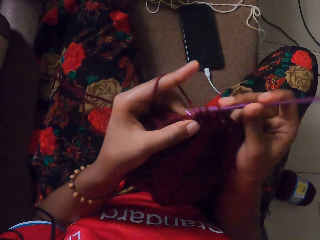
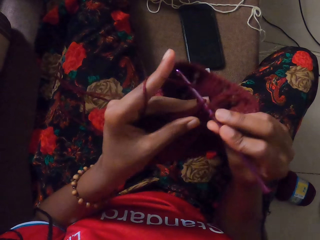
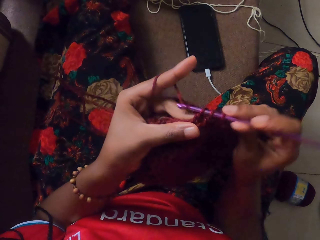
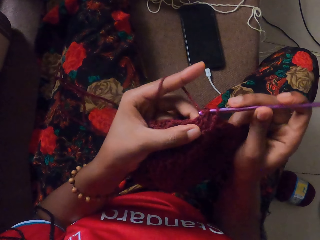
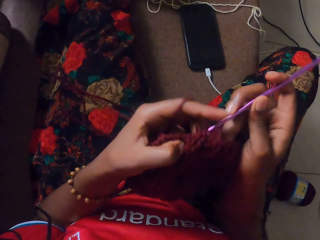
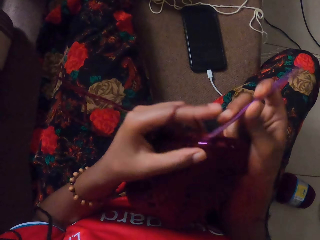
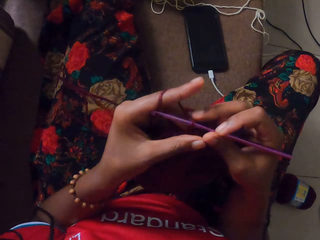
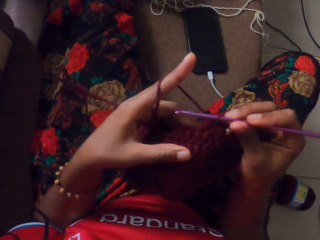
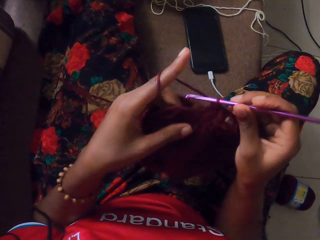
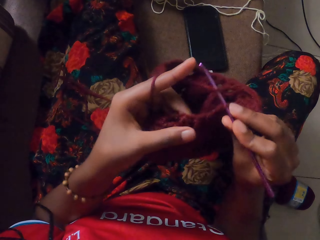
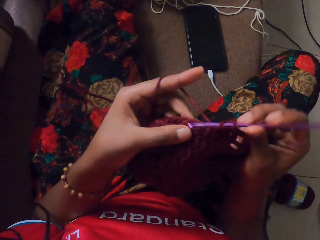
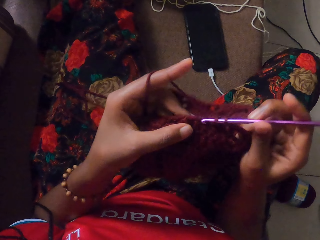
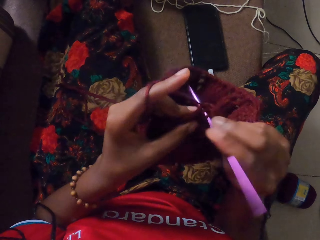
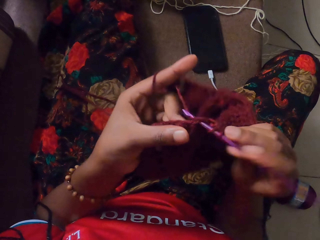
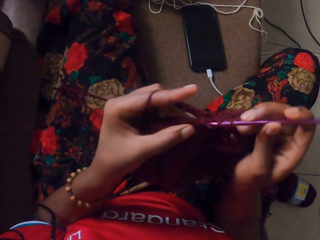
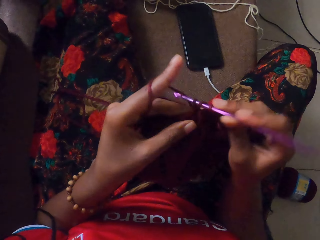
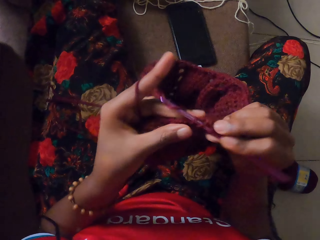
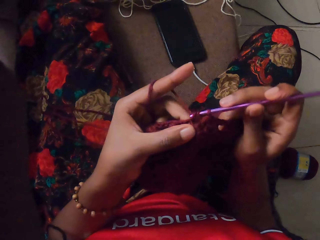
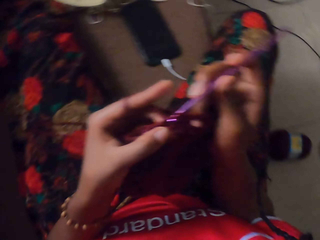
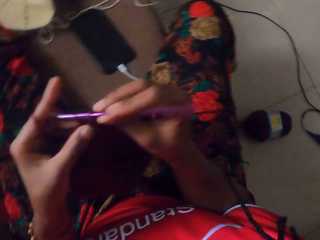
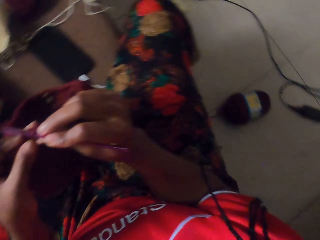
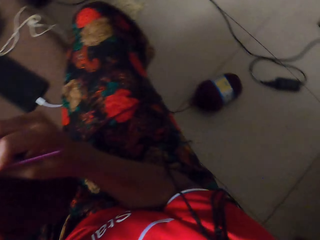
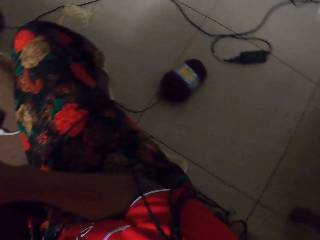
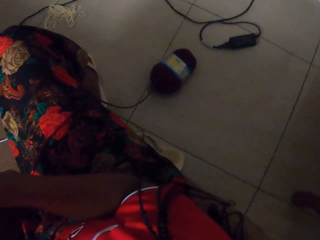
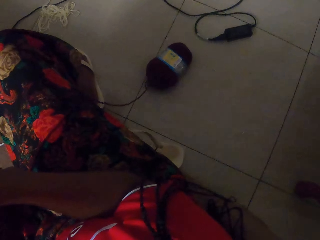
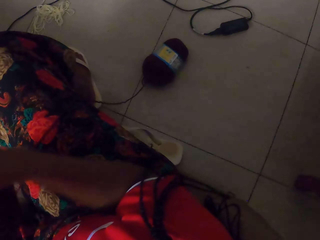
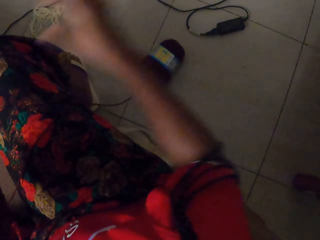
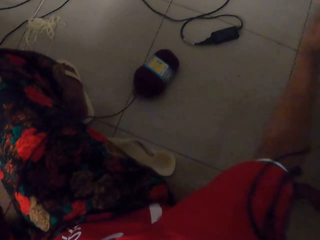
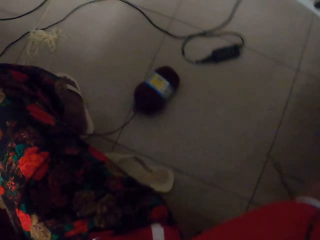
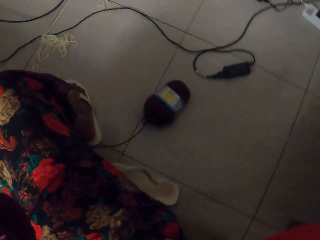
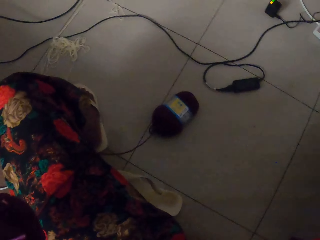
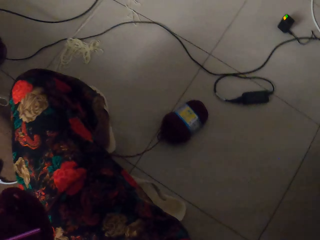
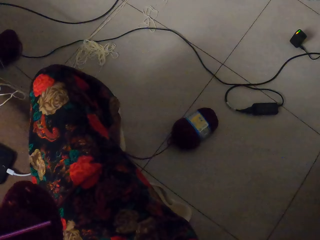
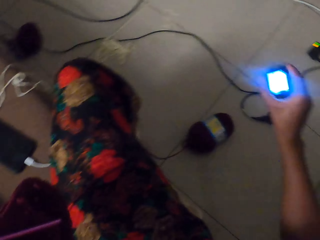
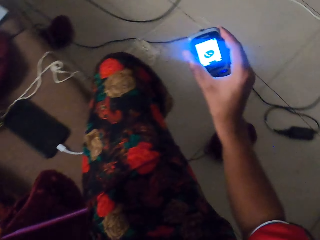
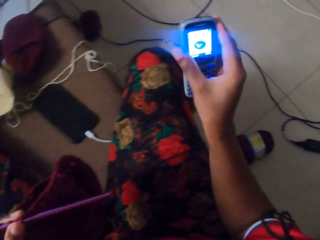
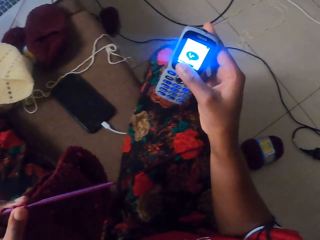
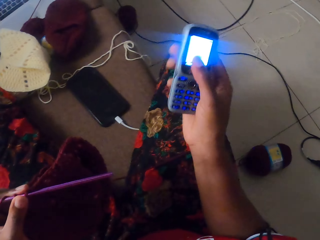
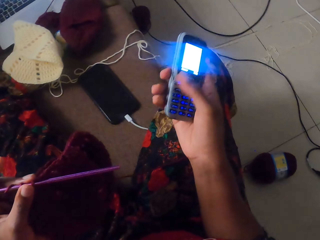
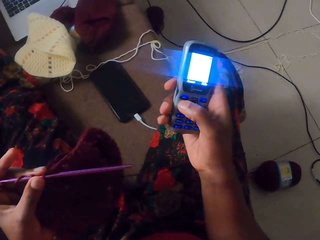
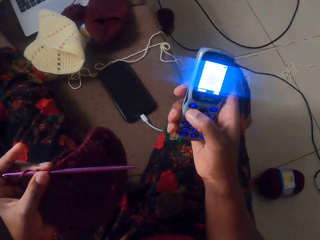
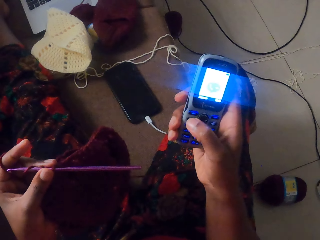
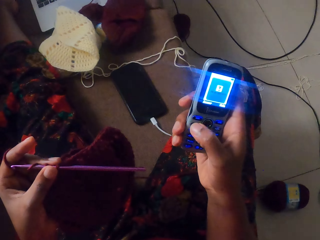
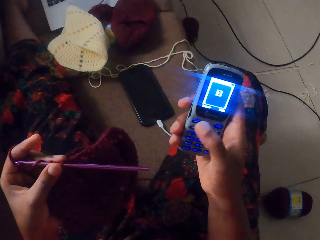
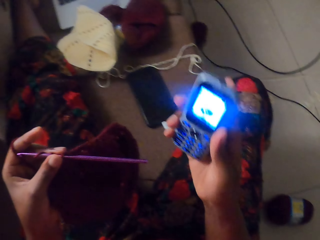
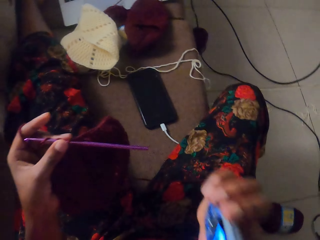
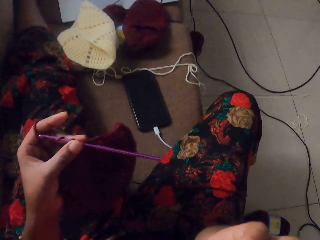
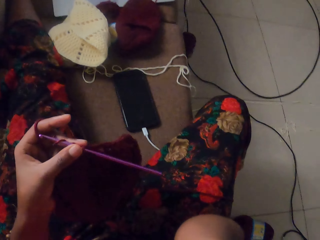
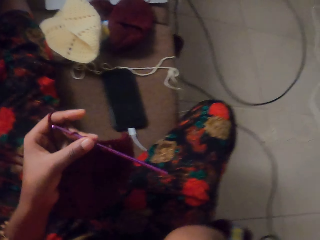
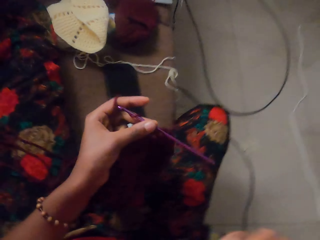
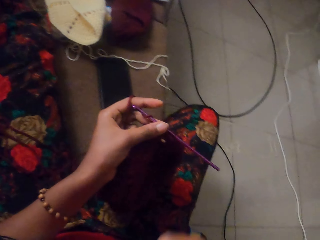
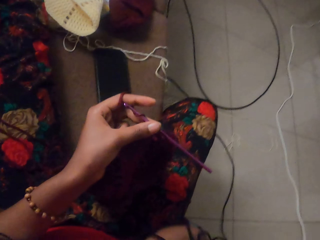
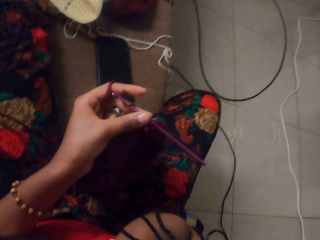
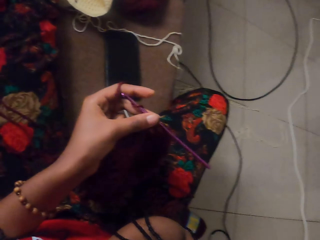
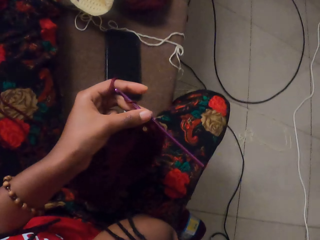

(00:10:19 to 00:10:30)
The camera wearer picks up a phone from the floor with her right hand. She looks at the phone. She presses buttons on the phone with her right hand. She places the phone by her ear with her right hand.

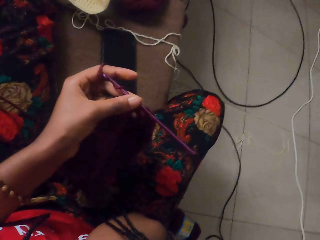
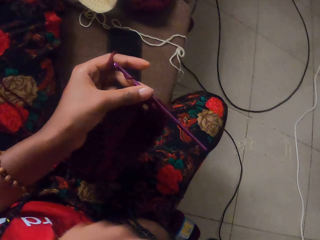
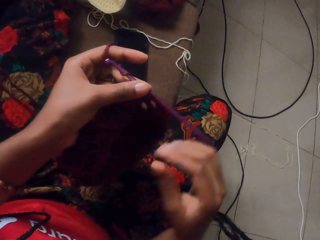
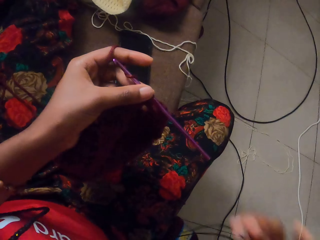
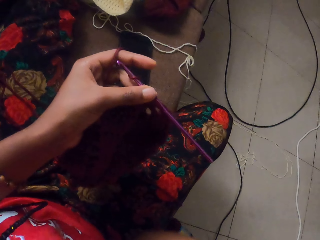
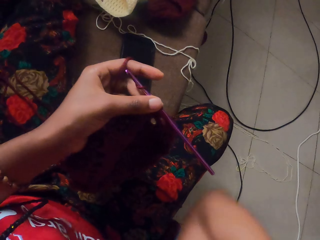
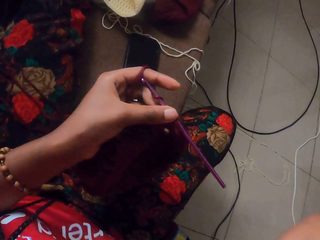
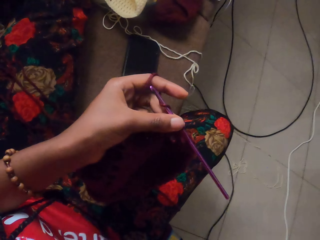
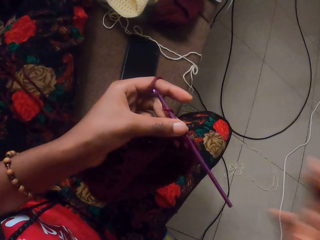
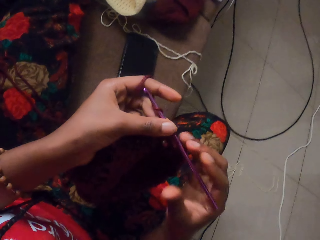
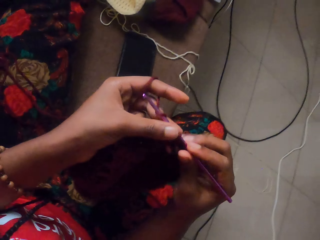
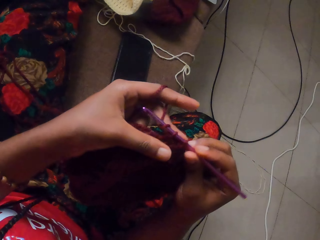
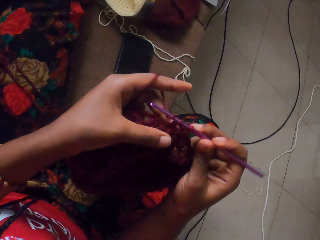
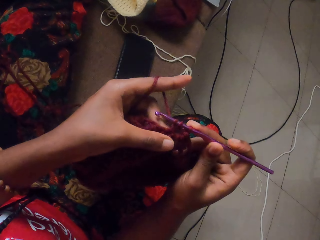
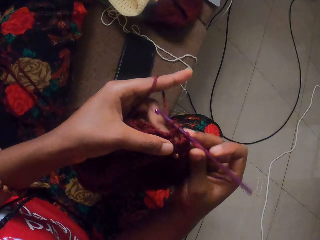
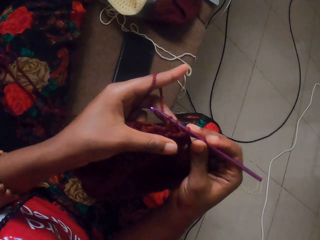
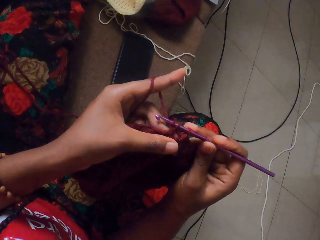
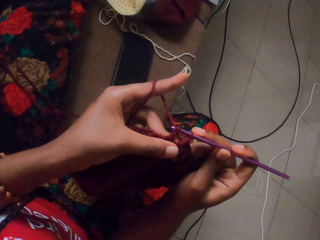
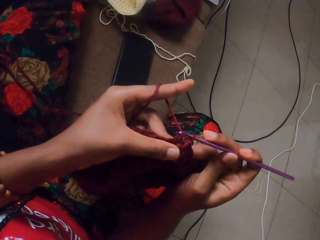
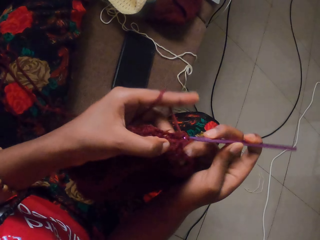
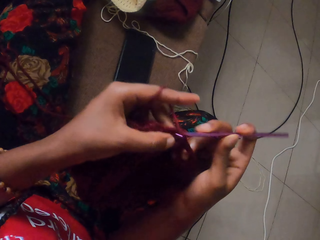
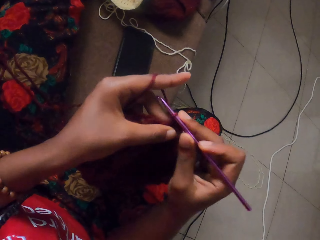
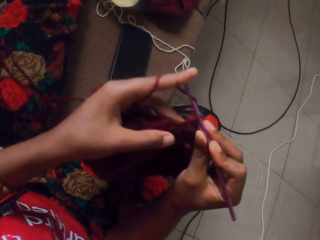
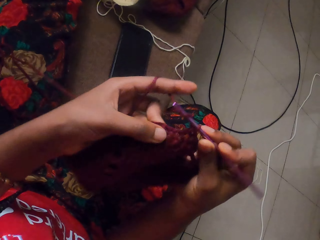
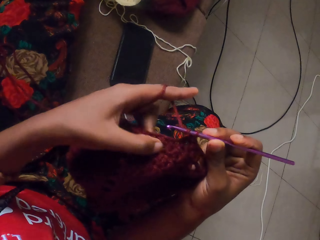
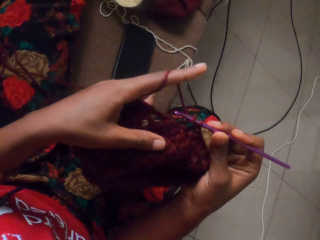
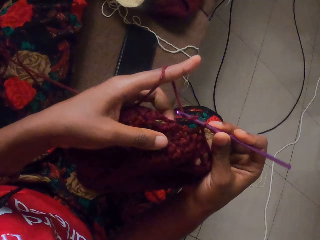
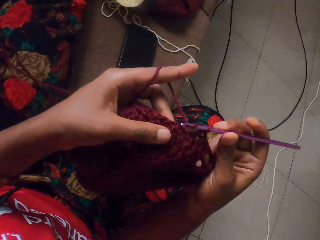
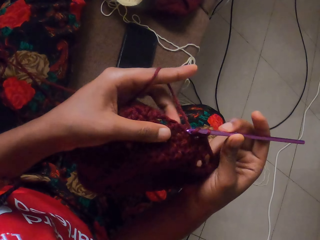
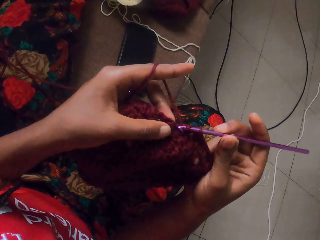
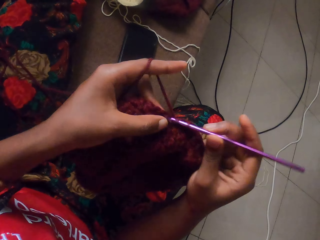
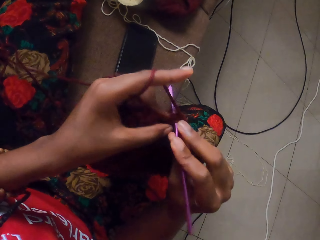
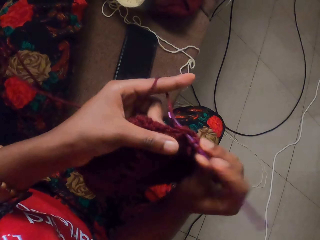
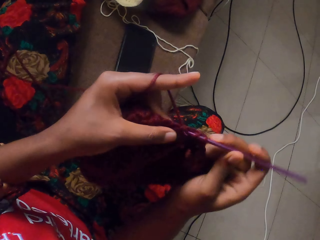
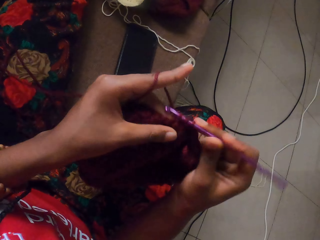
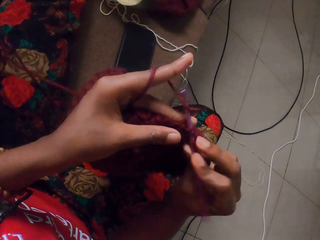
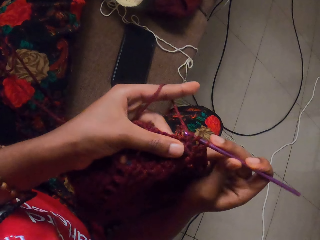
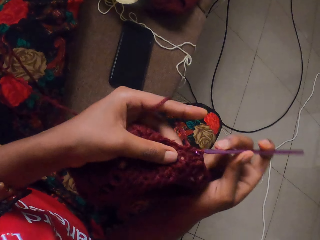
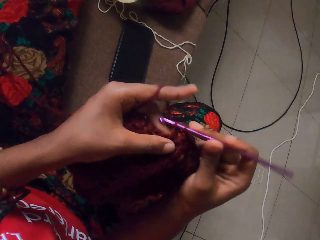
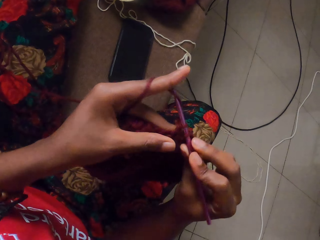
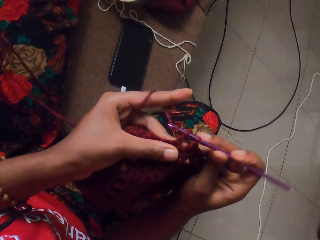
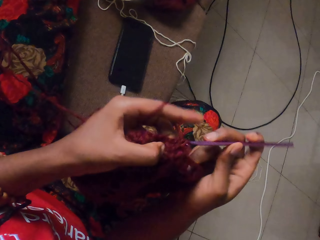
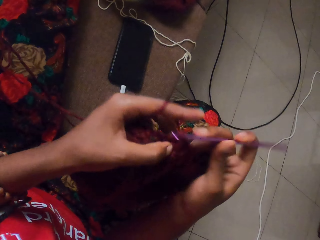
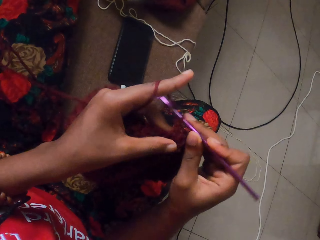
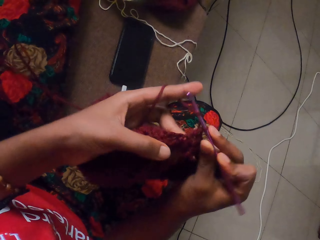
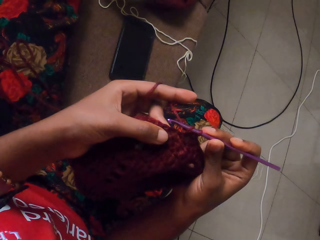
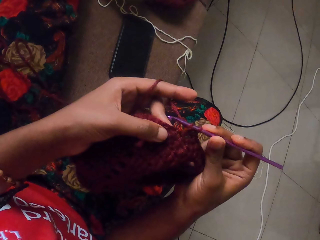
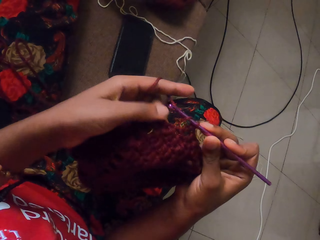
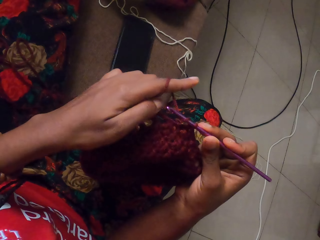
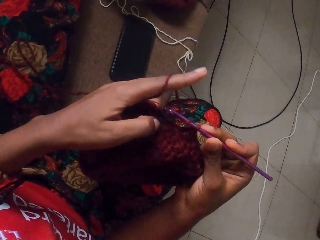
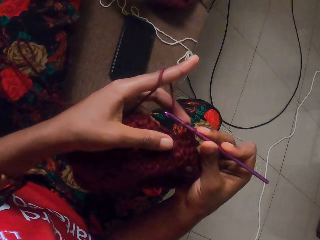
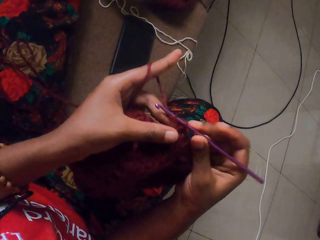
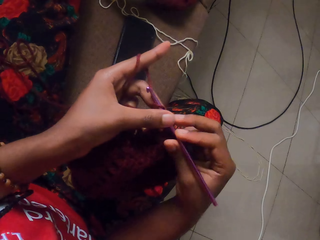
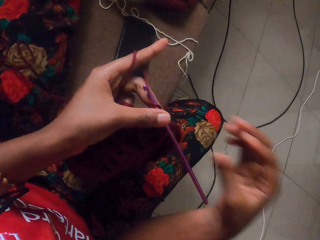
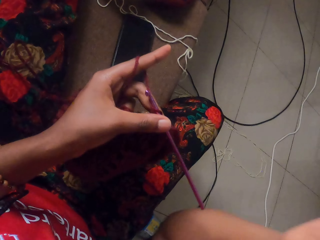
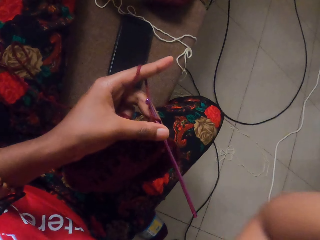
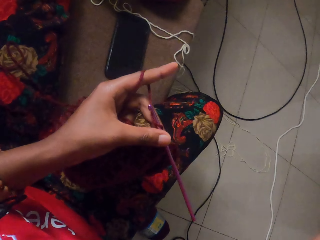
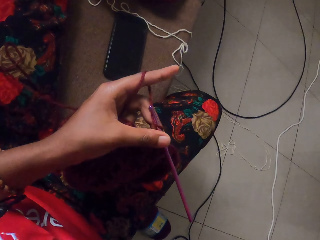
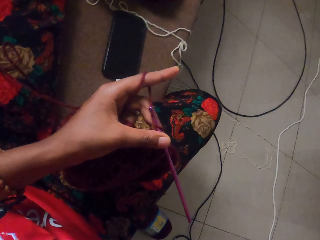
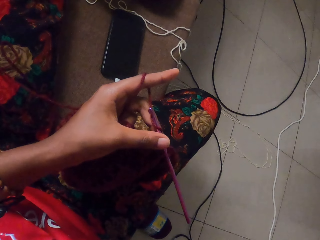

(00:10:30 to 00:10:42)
The camera wearer moves her hair with her right hand. She passes the knitting needle to her right hand. She crochets the wool with the knitting needle in her right hand. She passes the knitting needle to her right hand with her left hand. She touches her head with her right hand.
